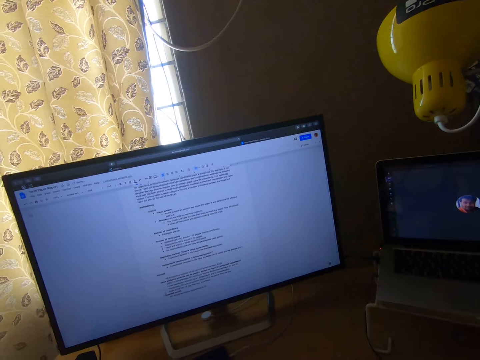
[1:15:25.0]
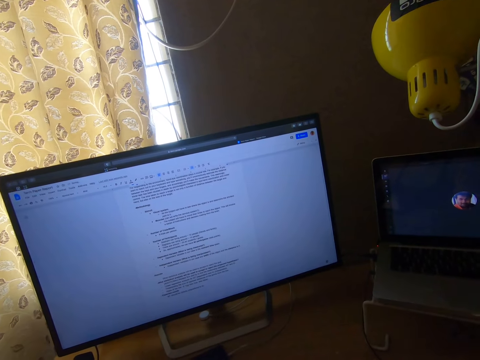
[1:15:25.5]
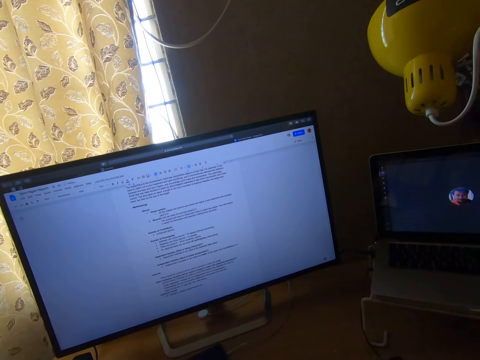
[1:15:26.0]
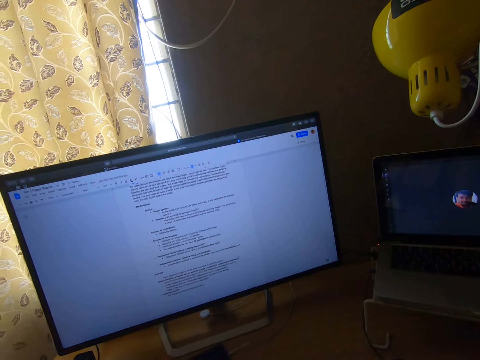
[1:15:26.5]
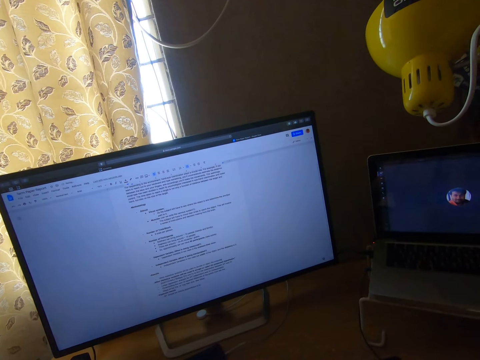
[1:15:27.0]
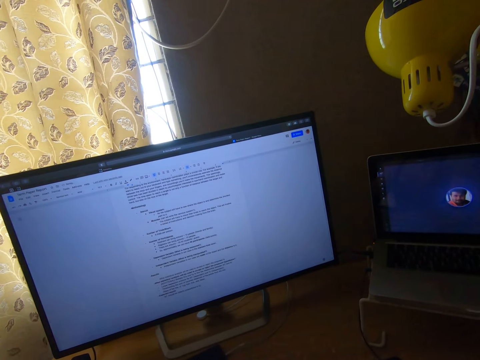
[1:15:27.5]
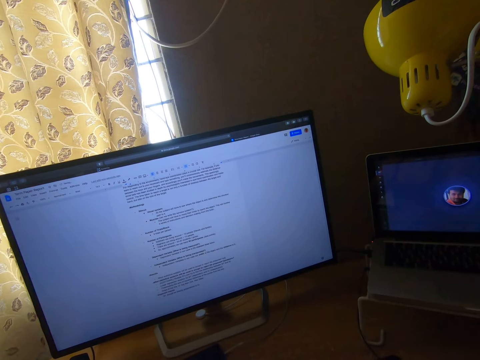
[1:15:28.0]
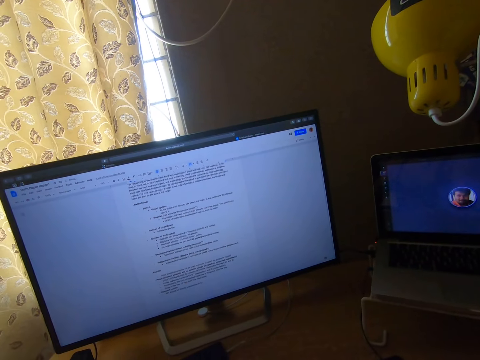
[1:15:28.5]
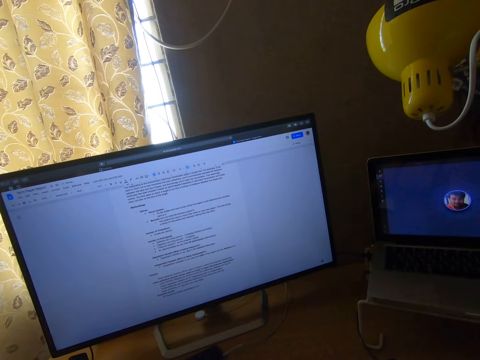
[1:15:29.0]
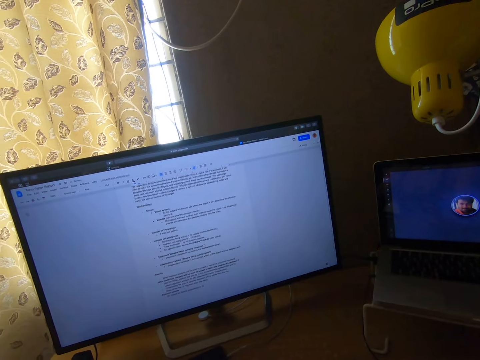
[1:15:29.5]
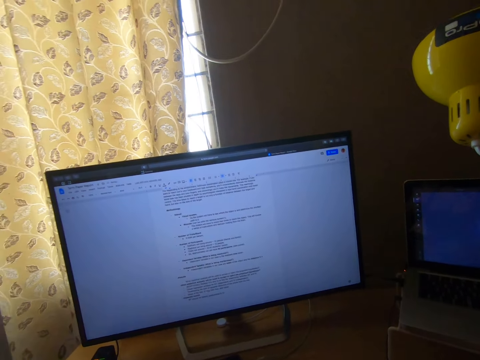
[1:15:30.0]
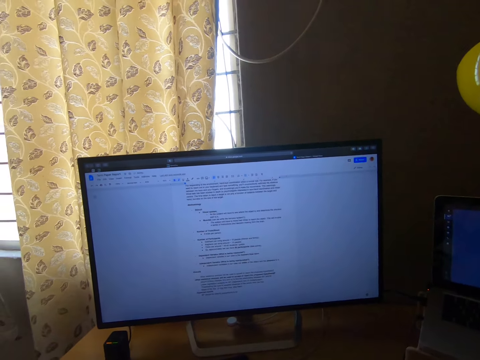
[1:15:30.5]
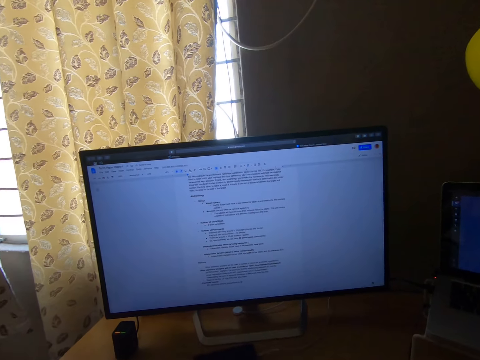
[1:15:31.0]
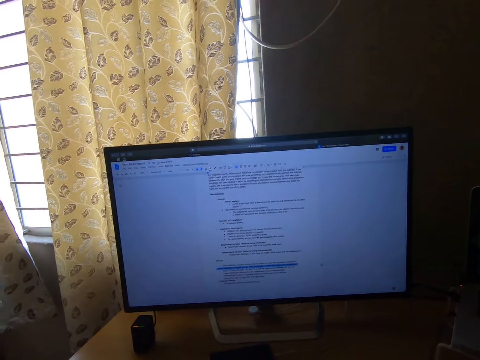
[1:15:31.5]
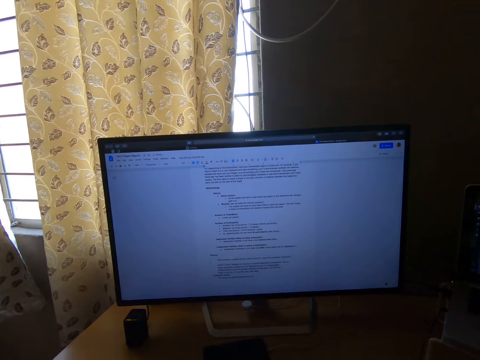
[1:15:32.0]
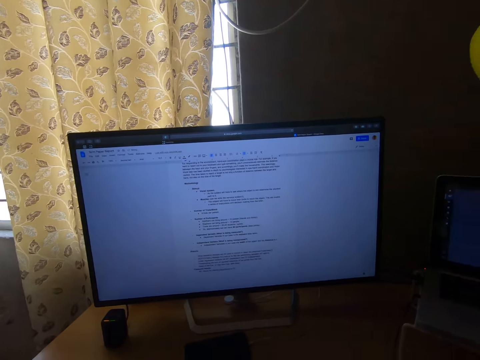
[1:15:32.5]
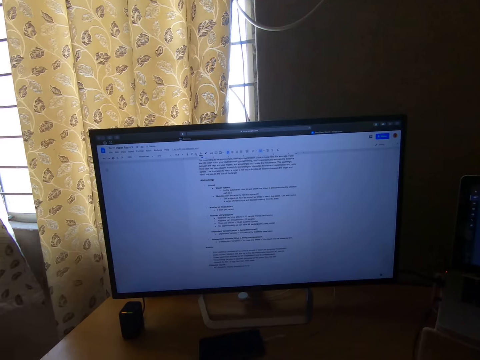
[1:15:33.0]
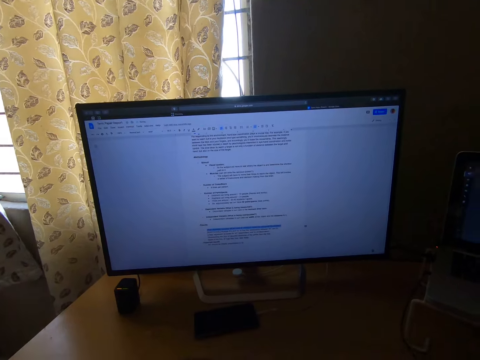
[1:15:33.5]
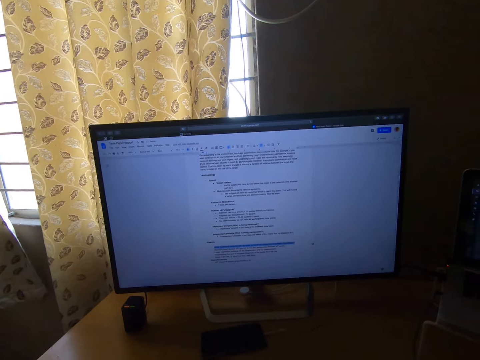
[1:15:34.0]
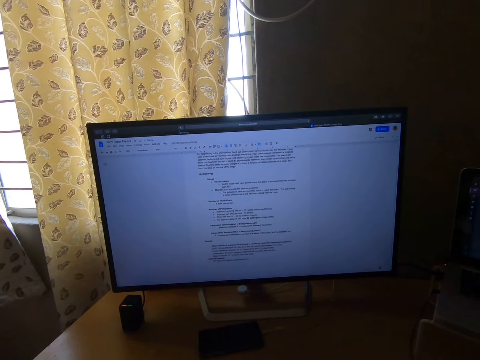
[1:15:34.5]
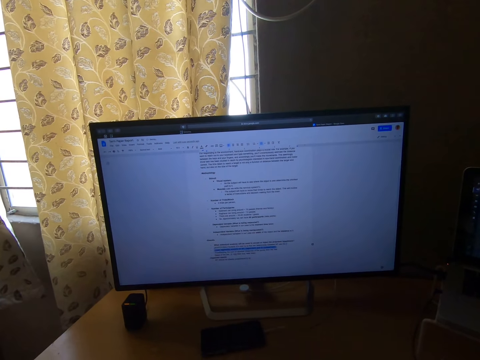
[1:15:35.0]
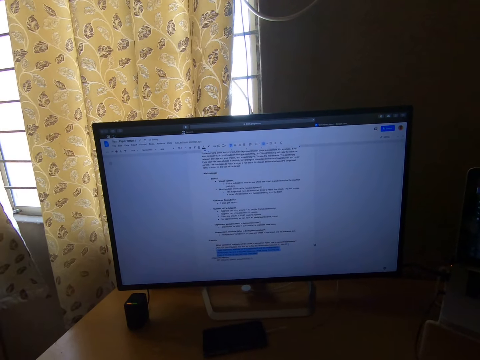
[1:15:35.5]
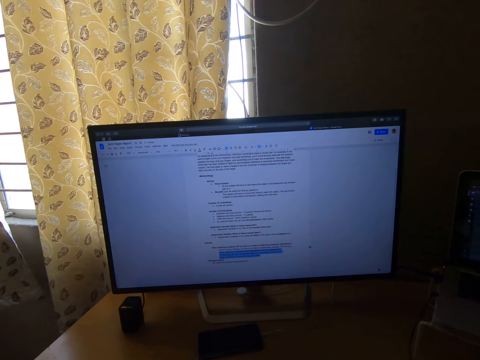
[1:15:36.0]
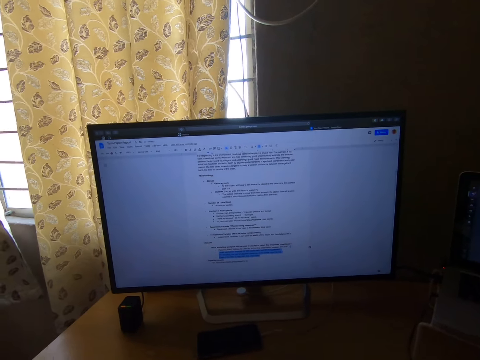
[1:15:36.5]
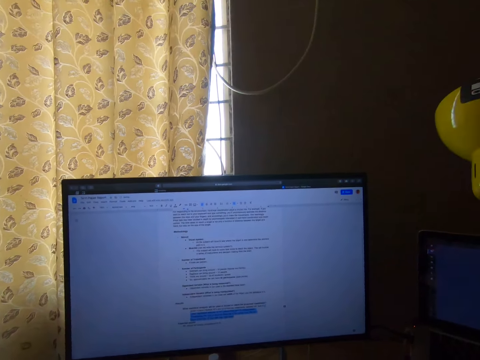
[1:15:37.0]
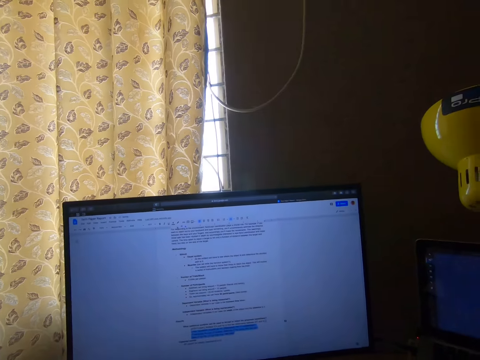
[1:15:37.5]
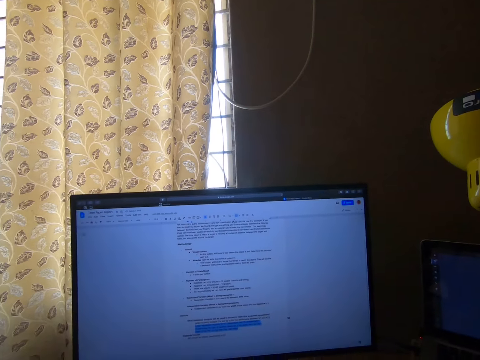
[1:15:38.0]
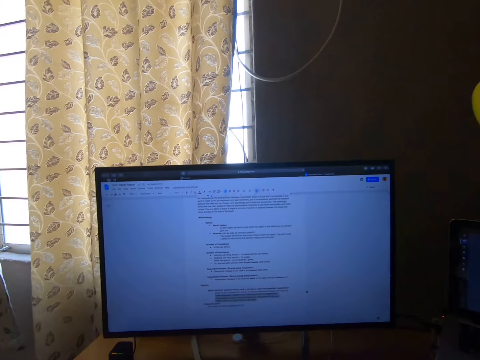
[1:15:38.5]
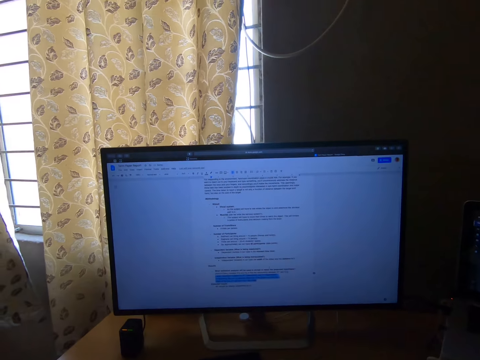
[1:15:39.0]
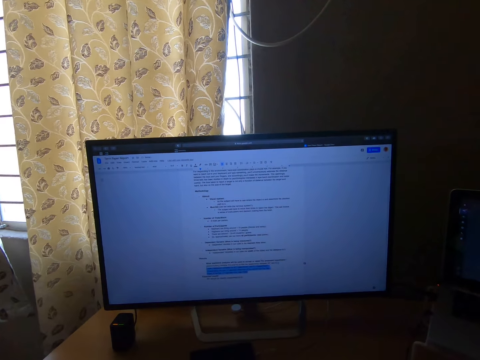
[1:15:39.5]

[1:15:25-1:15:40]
The camera wearer scrolls the notes in the computer. They highlight the text on the screen of the computer with the mouse.

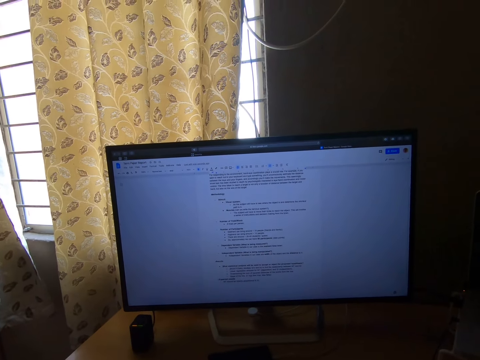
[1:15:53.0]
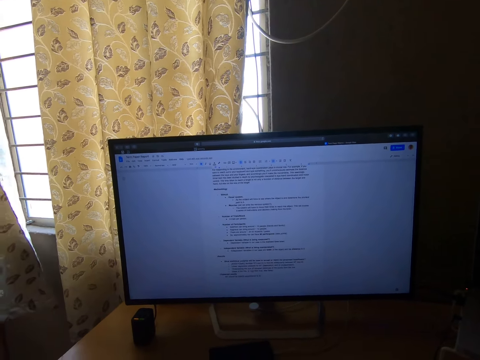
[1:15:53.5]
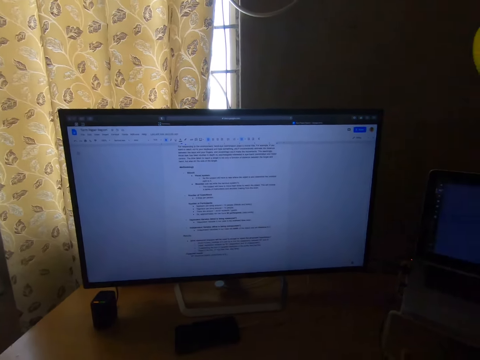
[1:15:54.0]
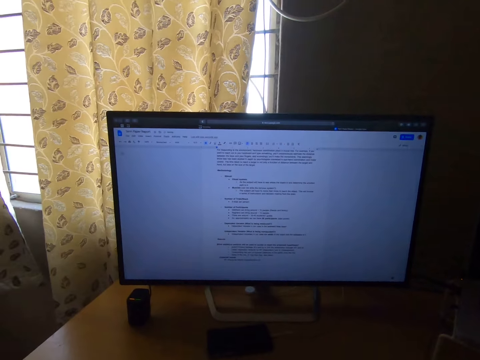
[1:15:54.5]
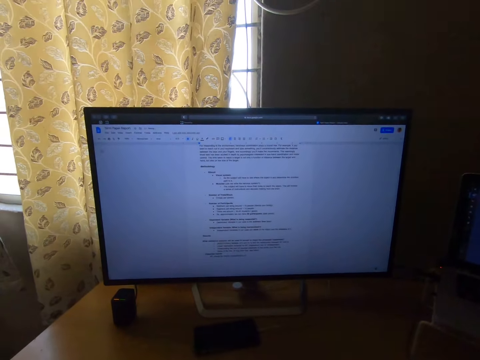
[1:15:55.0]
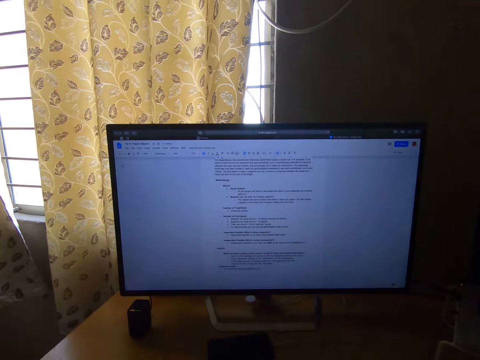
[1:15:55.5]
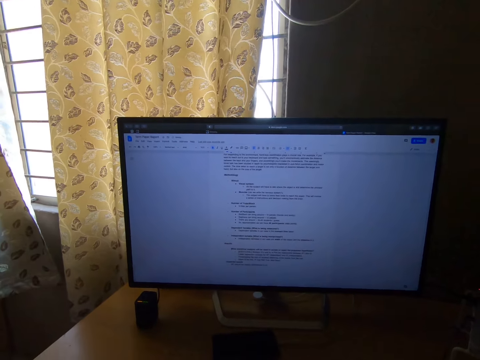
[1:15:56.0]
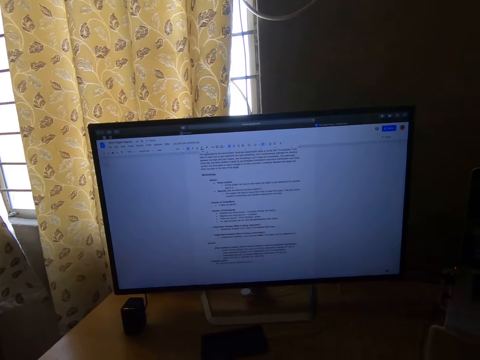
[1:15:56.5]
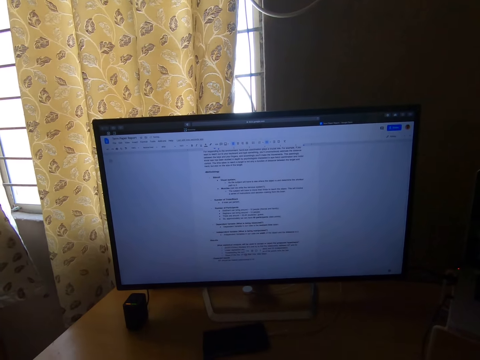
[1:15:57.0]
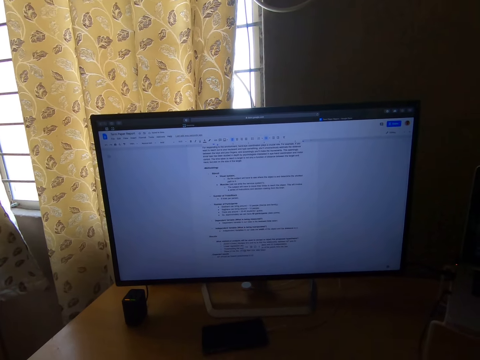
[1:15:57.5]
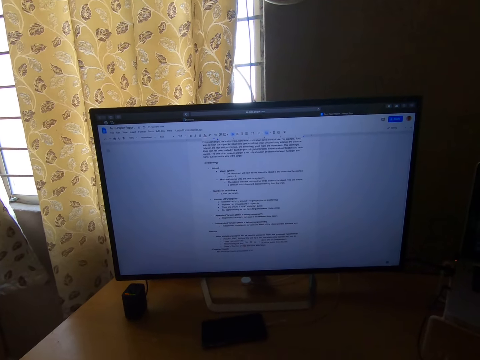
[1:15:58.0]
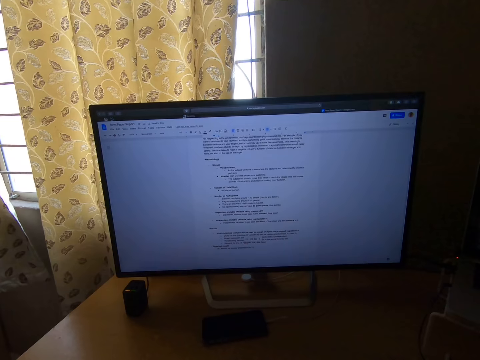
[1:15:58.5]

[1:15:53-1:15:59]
The camera wearer types with the keyboard.

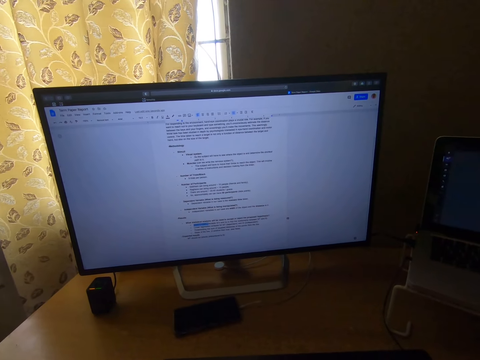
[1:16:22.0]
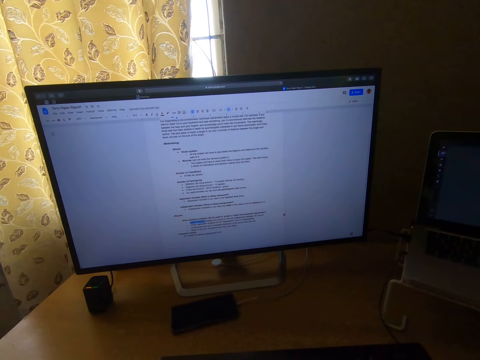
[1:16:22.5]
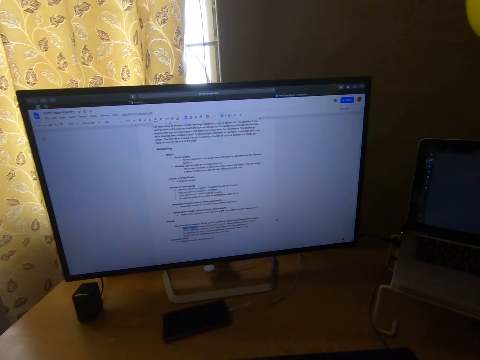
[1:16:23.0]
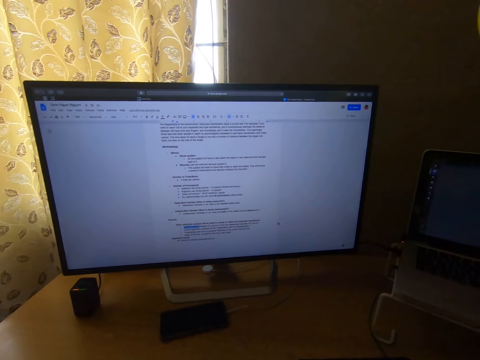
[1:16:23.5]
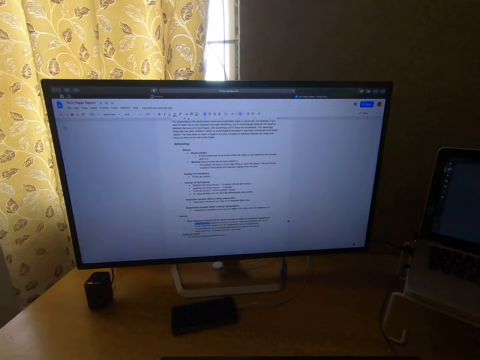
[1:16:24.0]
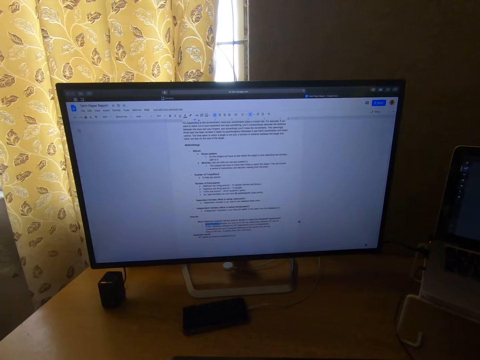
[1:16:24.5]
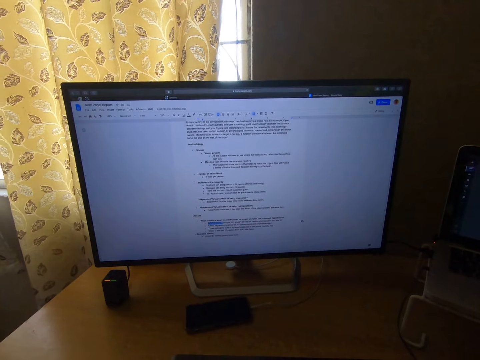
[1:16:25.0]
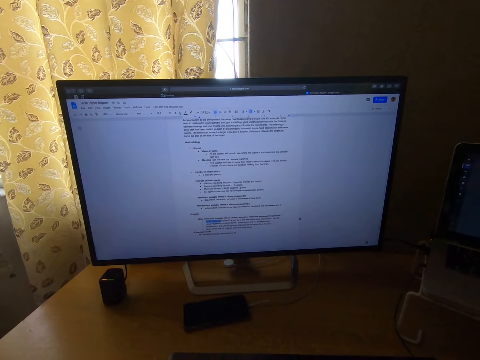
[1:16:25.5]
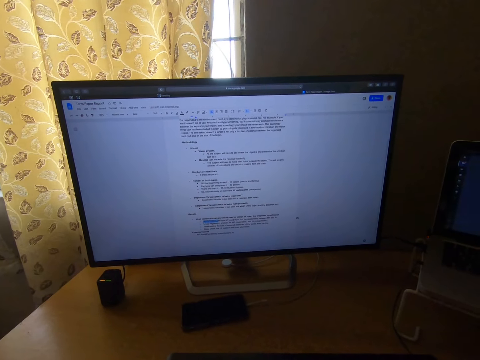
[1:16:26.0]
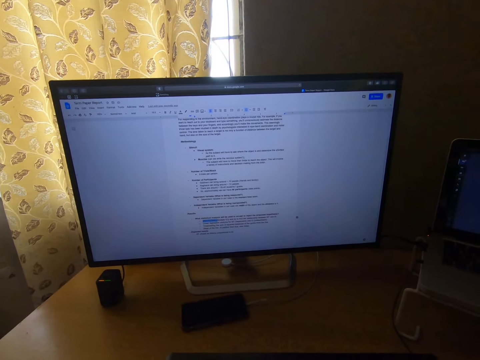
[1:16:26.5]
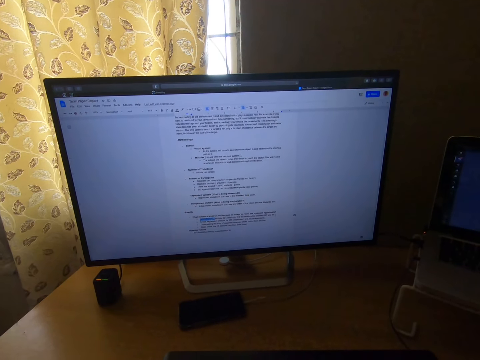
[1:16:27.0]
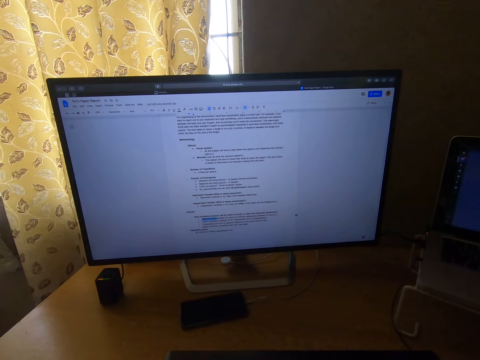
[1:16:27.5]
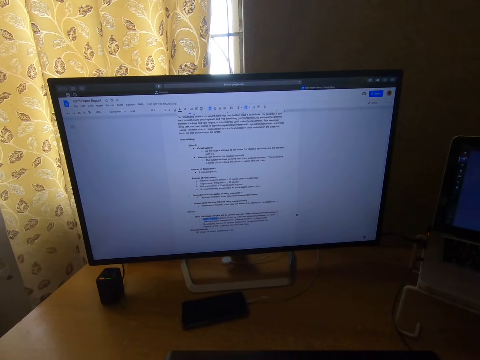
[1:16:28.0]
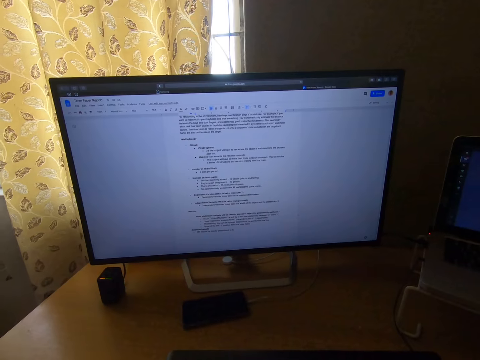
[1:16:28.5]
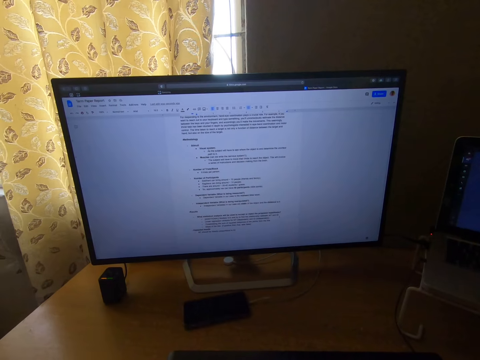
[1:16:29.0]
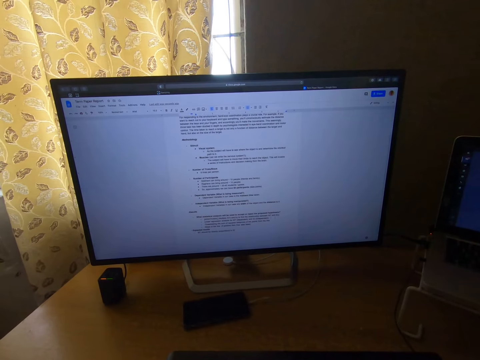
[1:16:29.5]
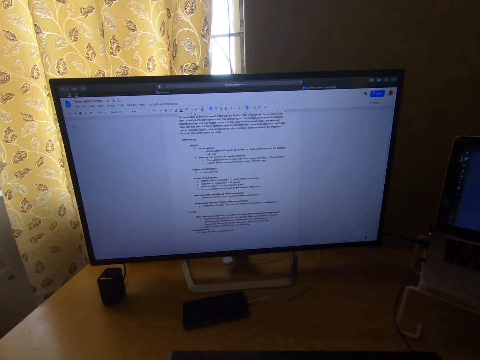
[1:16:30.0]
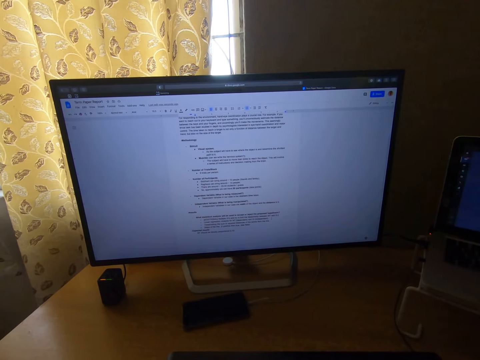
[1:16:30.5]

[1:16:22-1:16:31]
The camera wearer reads the notes in the computer.
